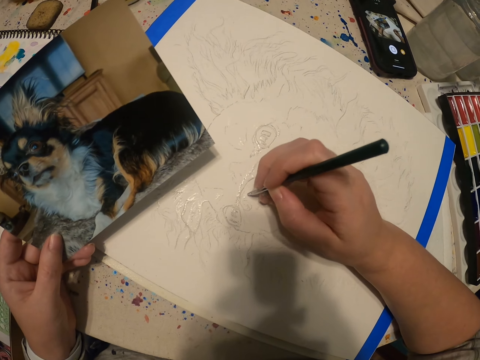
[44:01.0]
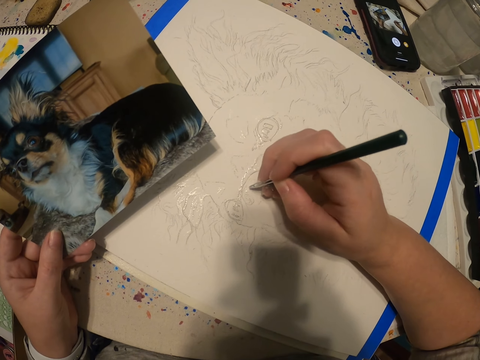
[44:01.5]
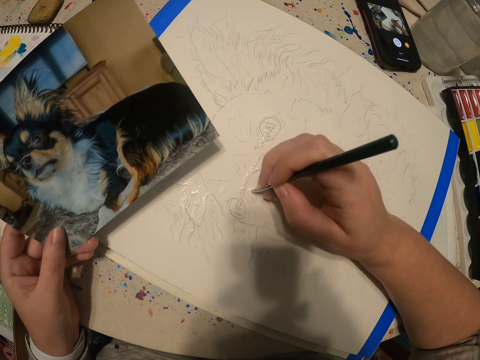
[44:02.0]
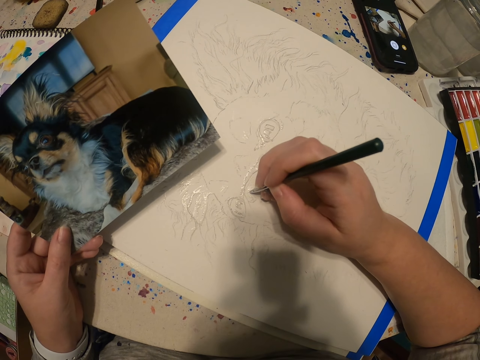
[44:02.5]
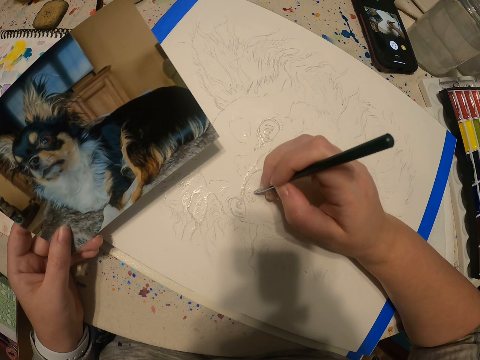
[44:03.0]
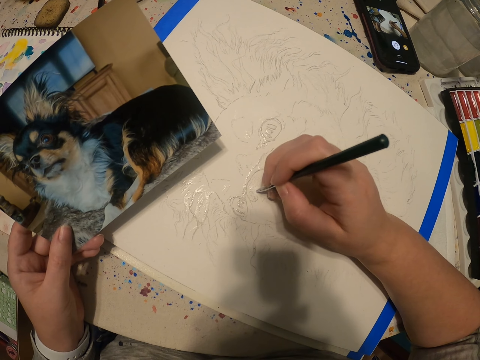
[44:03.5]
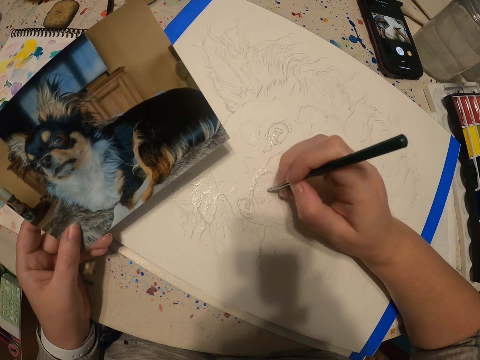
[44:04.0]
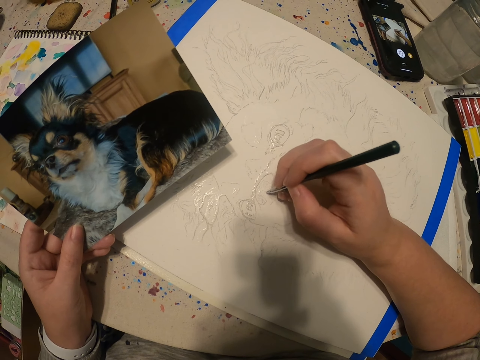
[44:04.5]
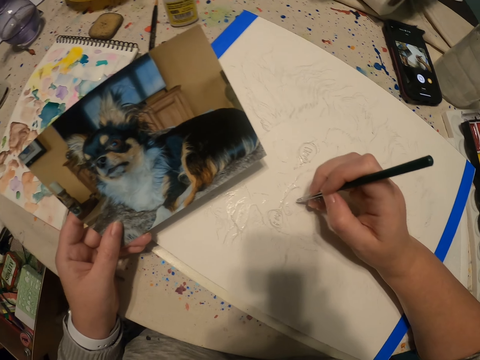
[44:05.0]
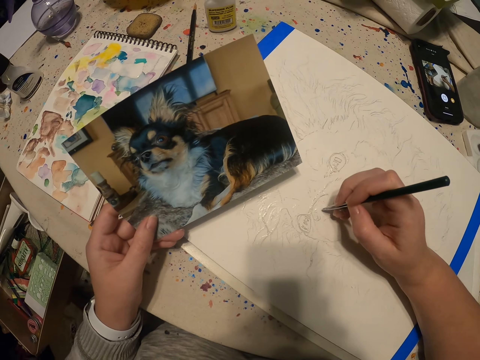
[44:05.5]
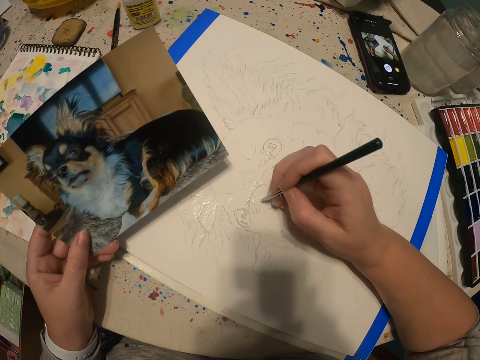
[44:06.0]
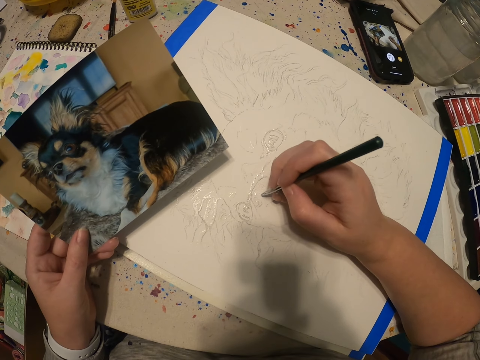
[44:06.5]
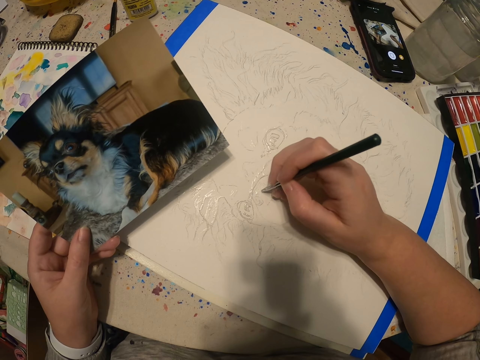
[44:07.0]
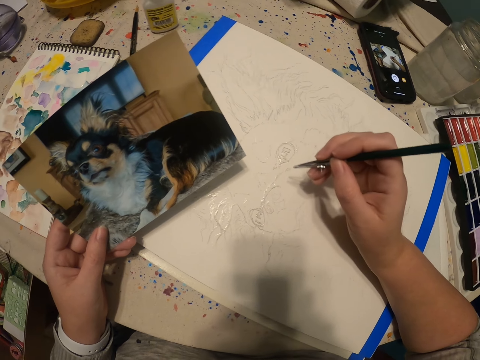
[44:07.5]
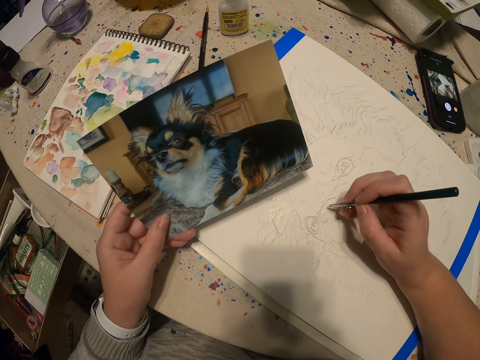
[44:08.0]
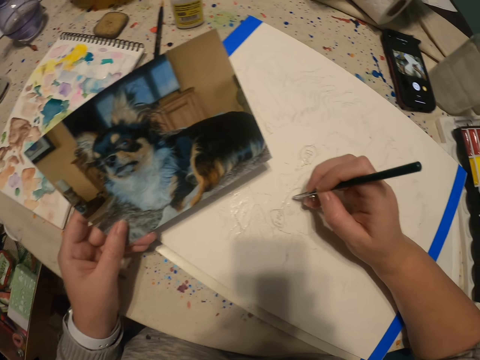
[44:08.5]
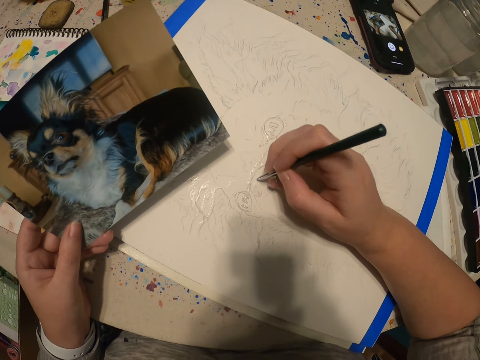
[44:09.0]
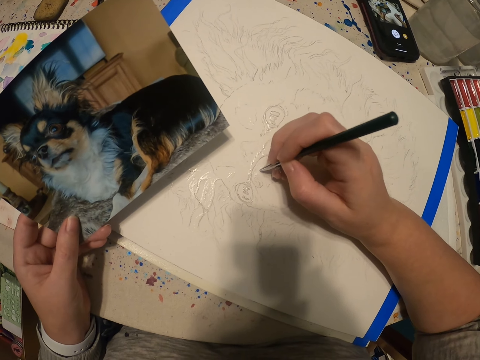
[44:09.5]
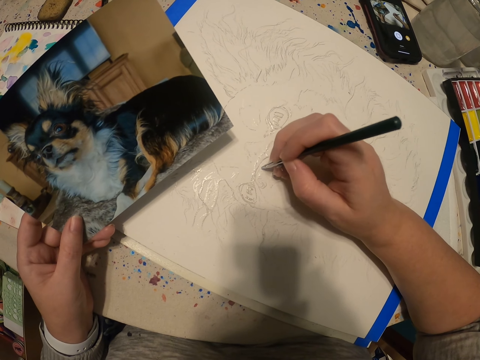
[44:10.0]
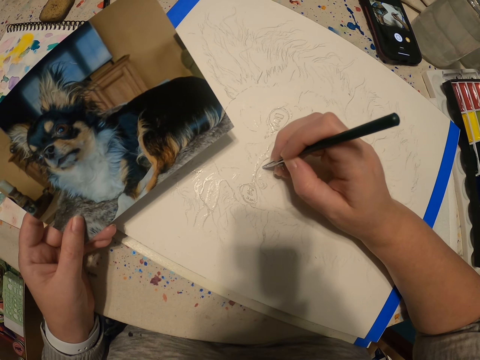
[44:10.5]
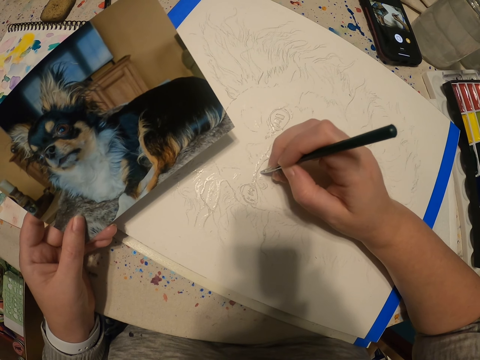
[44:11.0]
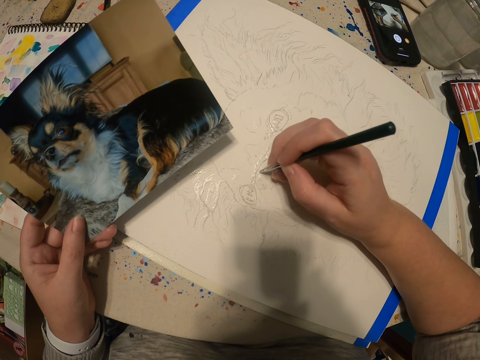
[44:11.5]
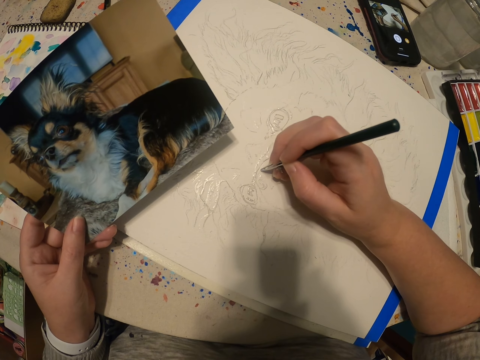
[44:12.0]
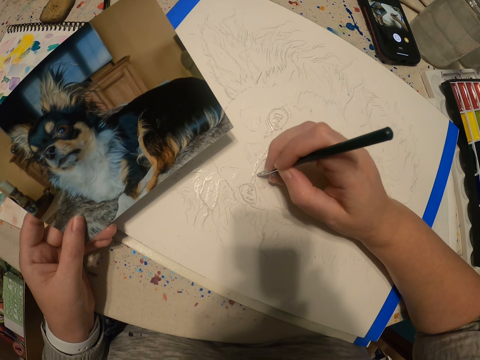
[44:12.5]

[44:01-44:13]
The camera wearer paints on a canvas using the paintbrush. They view the picture. They paint on the canvas using the paintbrush. They view the picture. They paint on the canvas using the paintbrush.

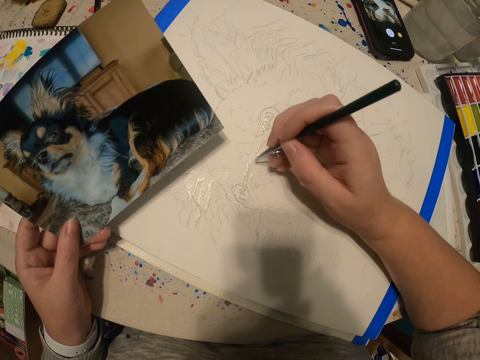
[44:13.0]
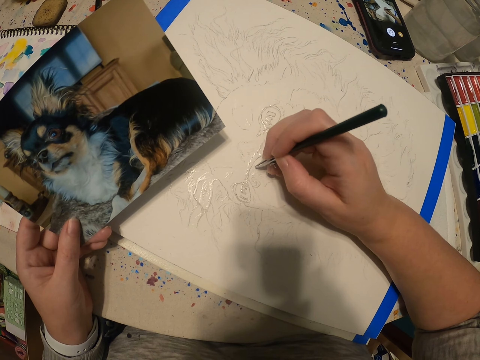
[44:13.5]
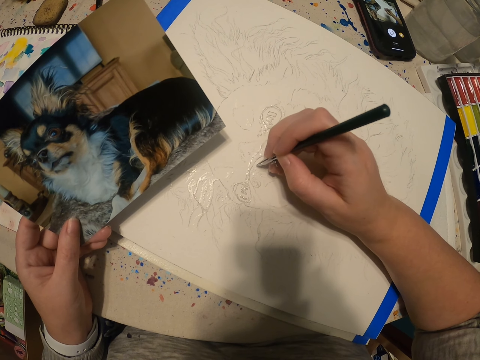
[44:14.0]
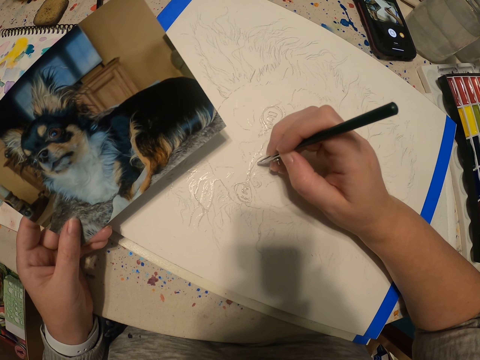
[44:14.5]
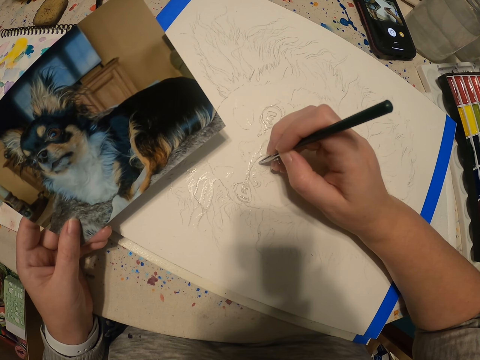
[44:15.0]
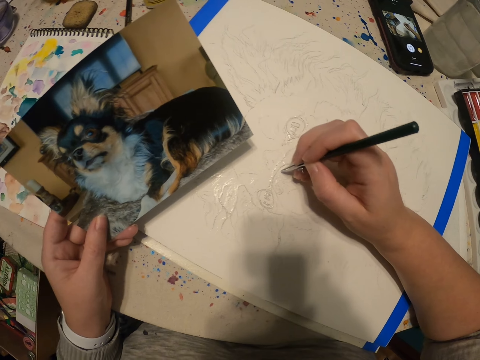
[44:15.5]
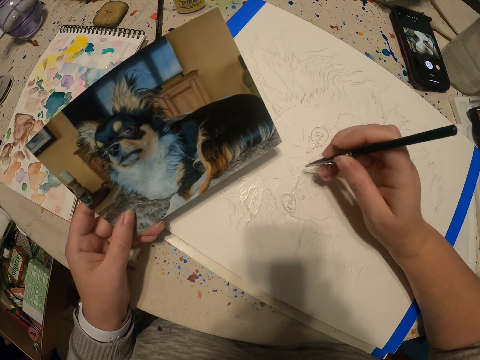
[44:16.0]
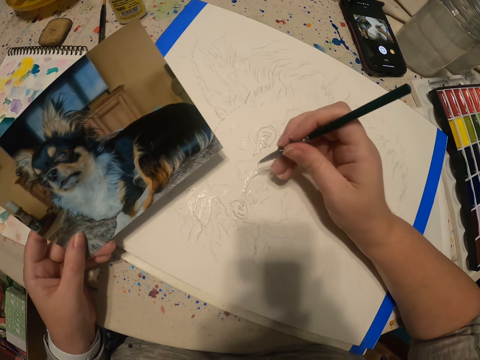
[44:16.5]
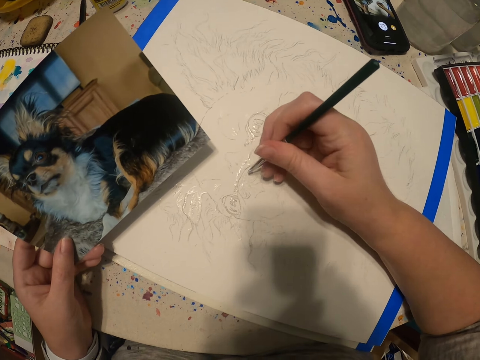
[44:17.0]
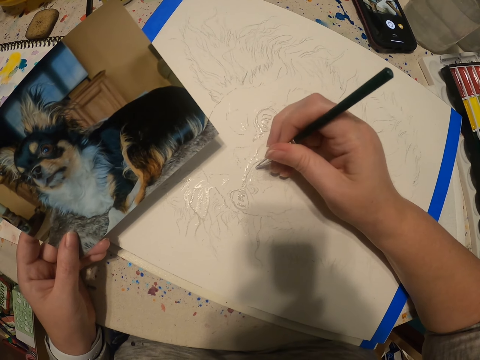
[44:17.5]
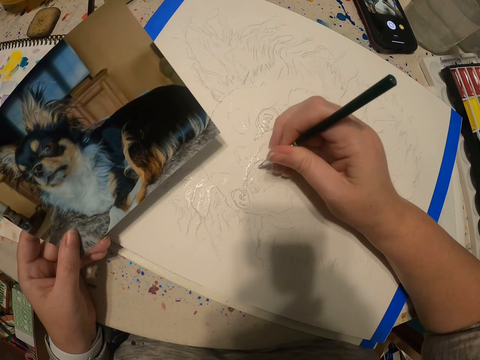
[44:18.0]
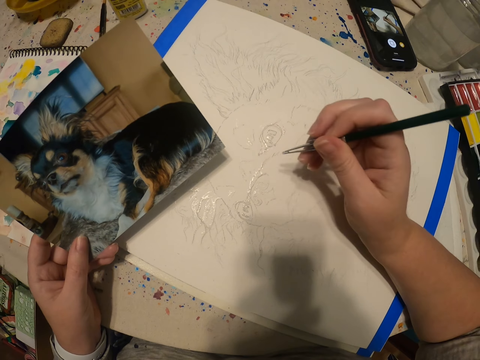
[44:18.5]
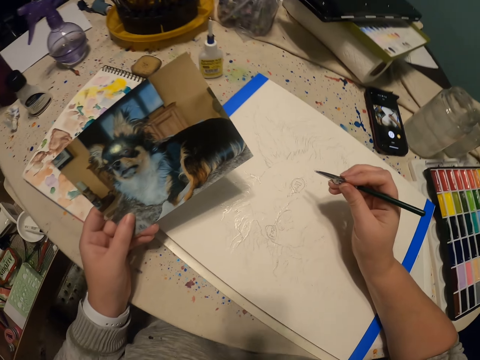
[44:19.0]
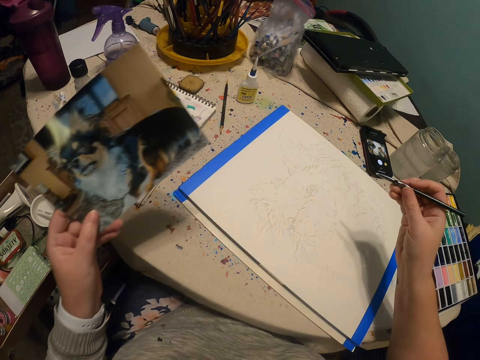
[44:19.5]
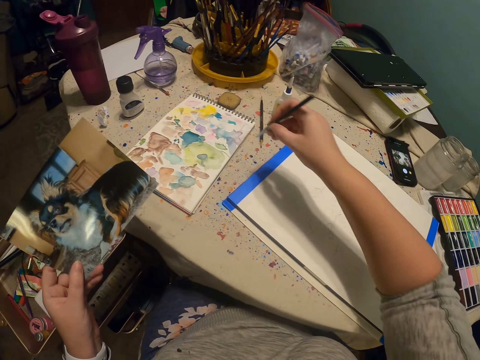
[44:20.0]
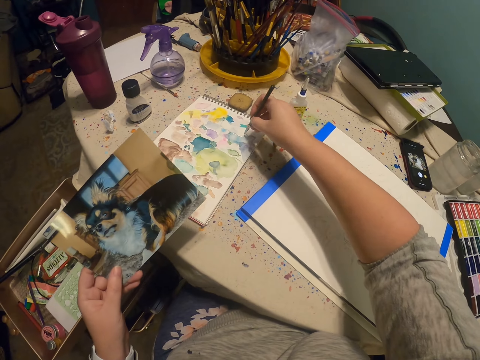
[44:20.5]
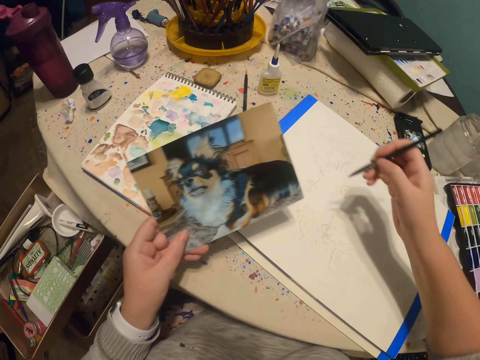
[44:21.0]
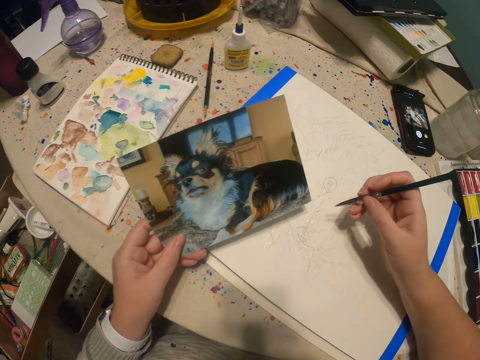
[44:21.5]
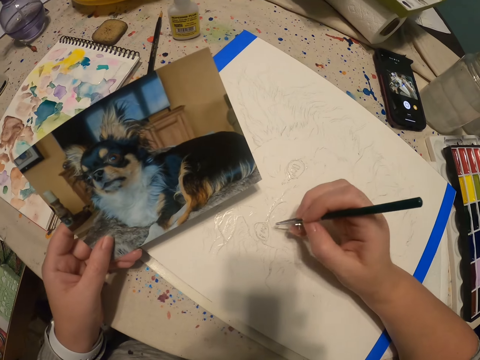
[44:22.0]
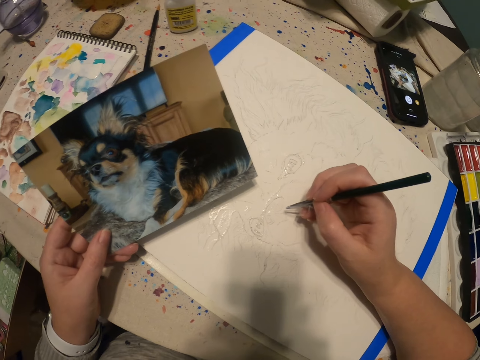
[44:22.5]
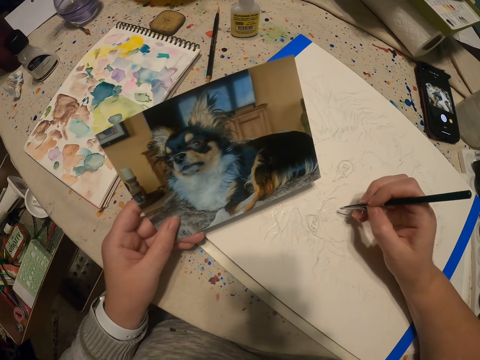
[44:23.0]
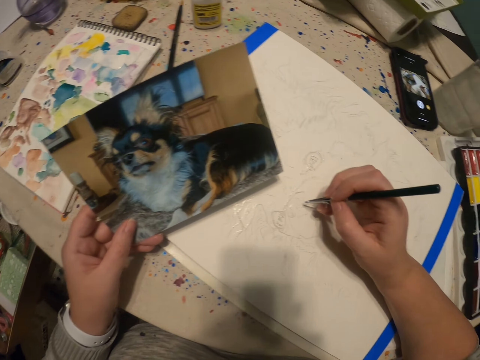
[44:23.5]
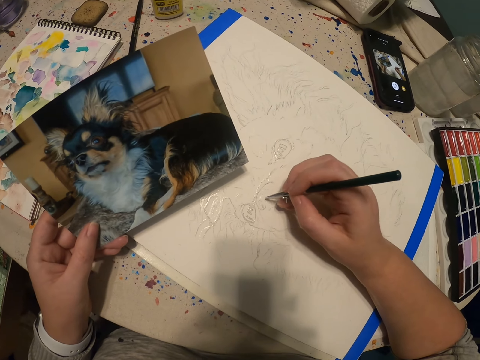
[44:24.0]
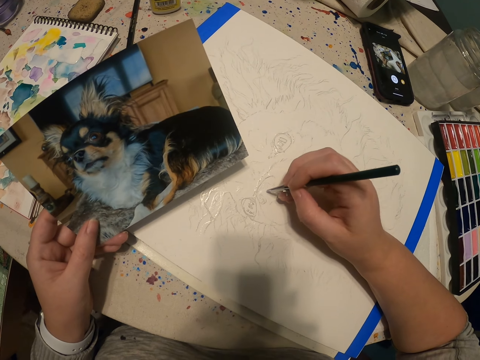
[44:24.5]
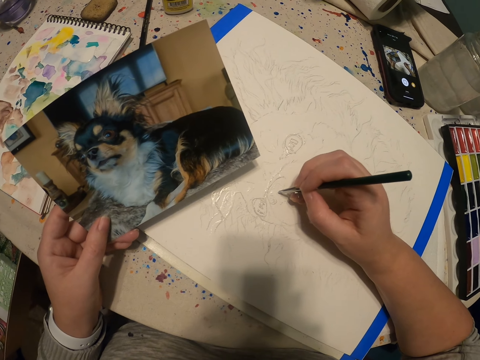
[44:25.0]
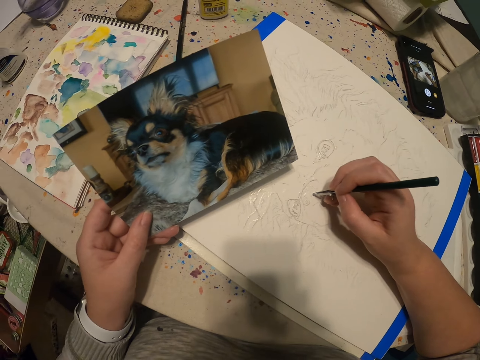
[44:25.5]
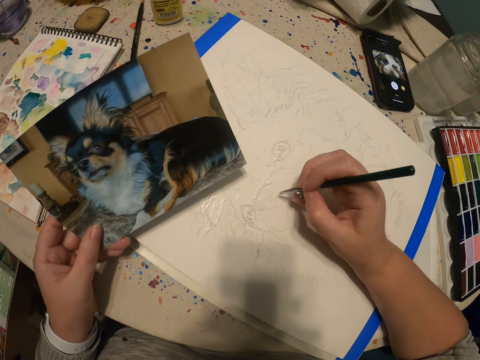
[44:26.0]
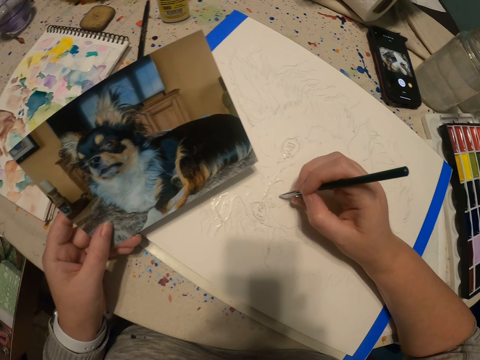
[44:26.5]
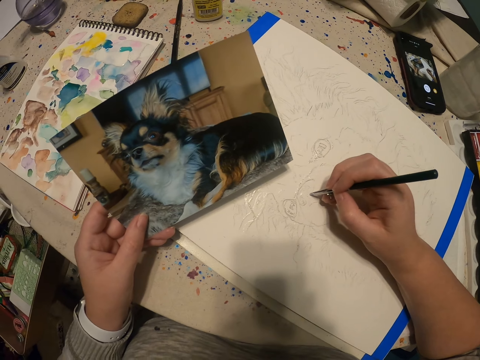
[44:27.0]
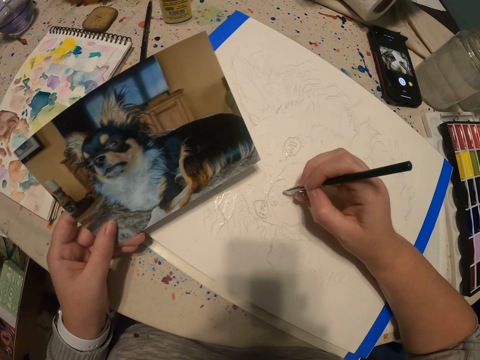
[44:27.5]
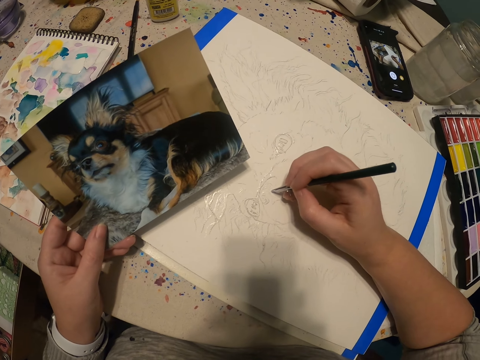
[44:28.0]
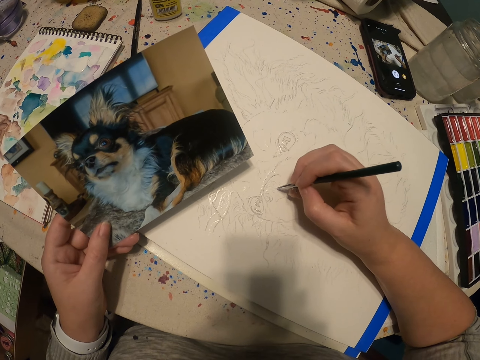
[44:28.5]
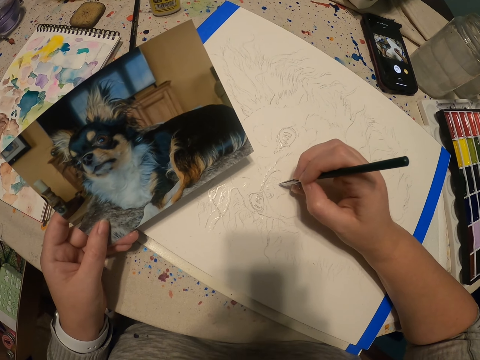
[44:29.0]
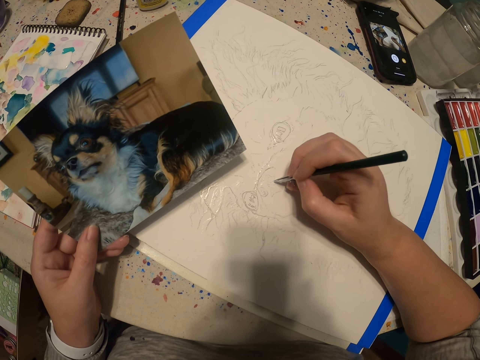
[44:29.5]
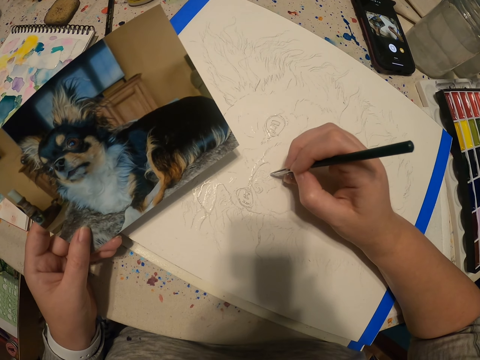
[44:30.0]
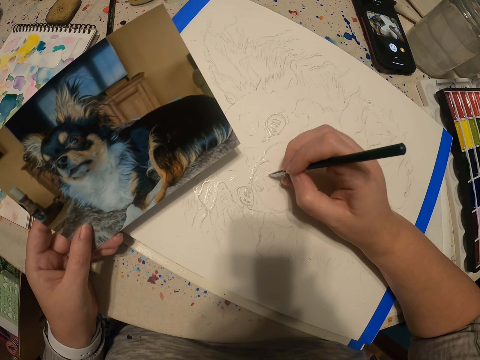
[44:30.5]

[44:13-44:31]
The camera wearer views the picture. They adjust the paintbrush. They paint on a canvas using the paintbrush. They view the picture. They lift the picture. They add paint to the paintbrush. They view the picture. They paint on the canvas using the paintbrush.
